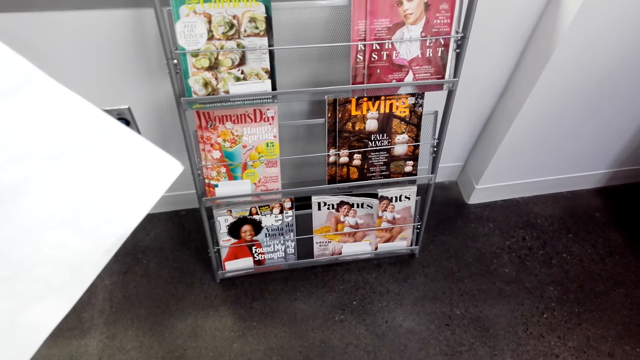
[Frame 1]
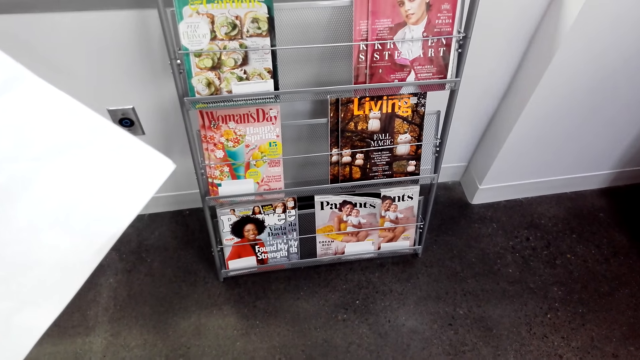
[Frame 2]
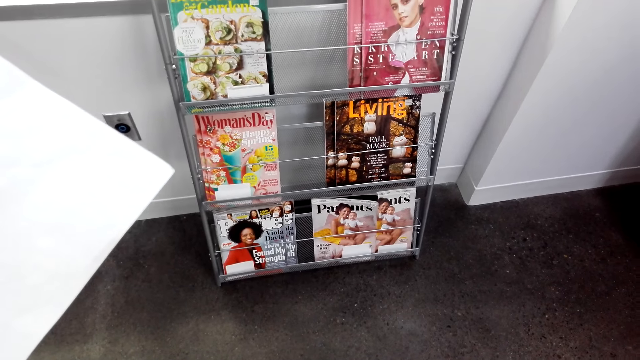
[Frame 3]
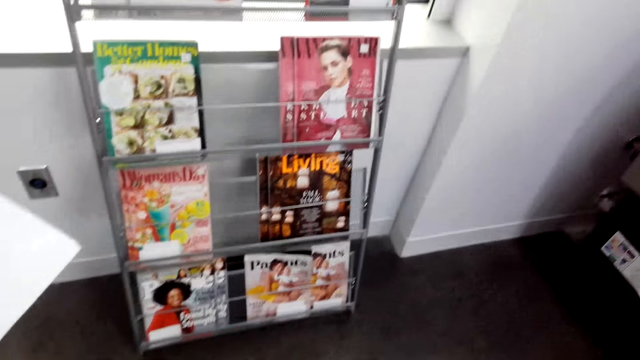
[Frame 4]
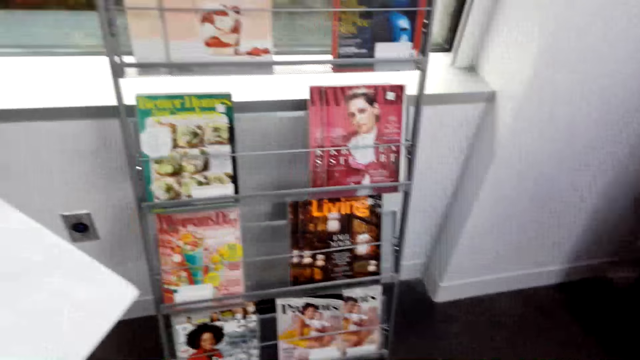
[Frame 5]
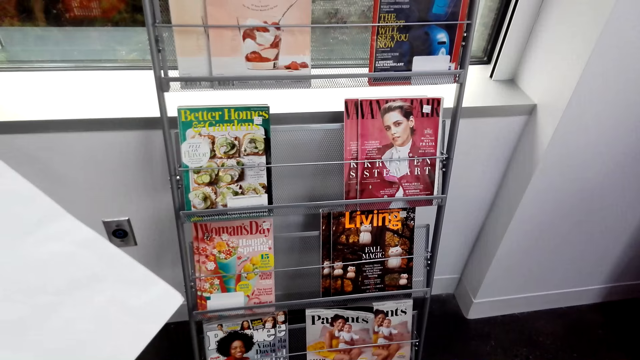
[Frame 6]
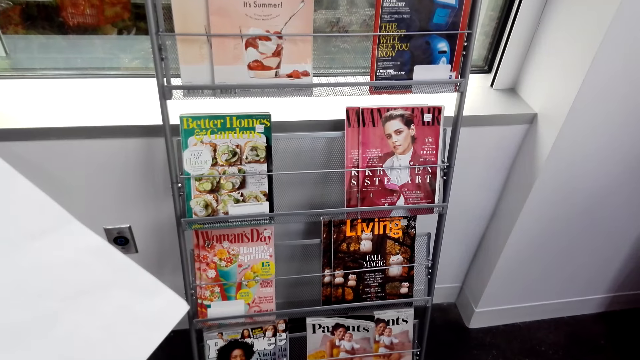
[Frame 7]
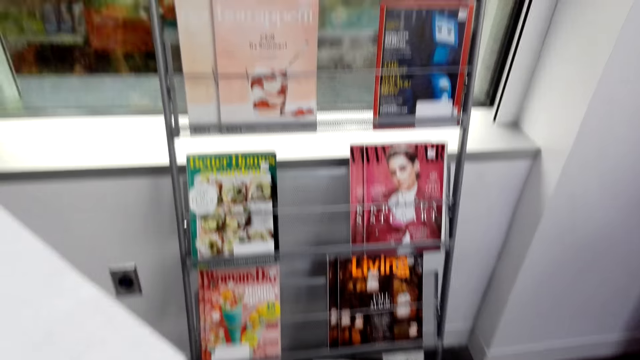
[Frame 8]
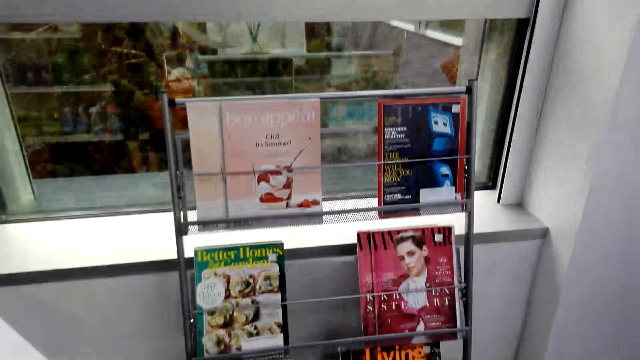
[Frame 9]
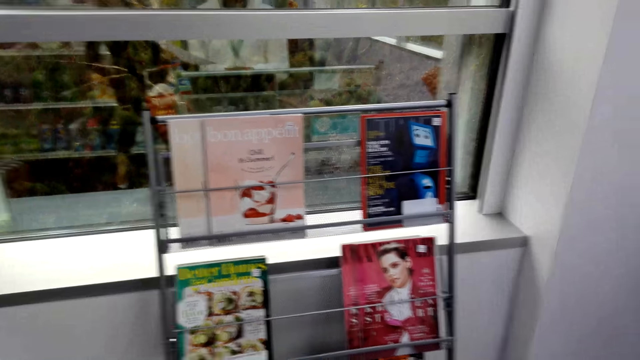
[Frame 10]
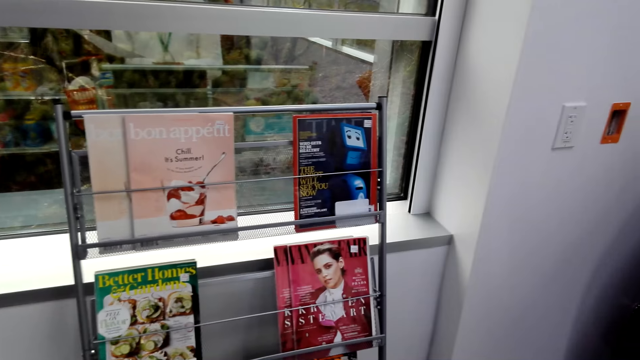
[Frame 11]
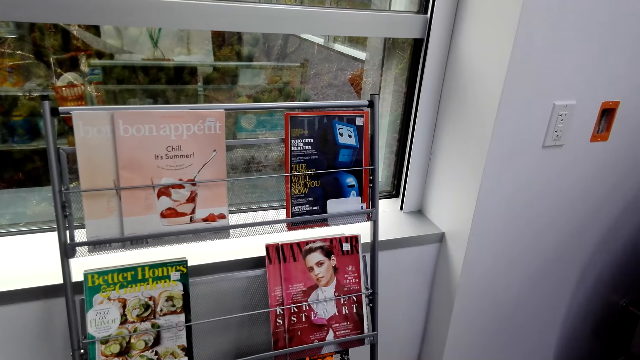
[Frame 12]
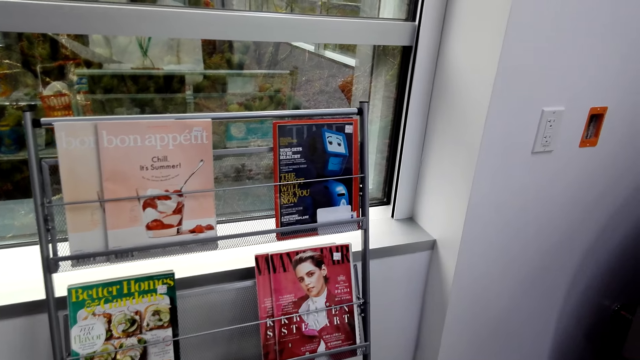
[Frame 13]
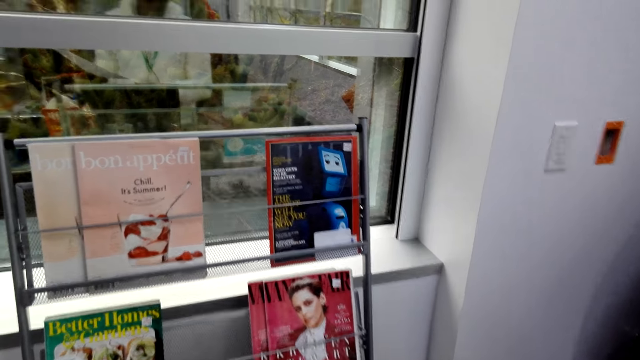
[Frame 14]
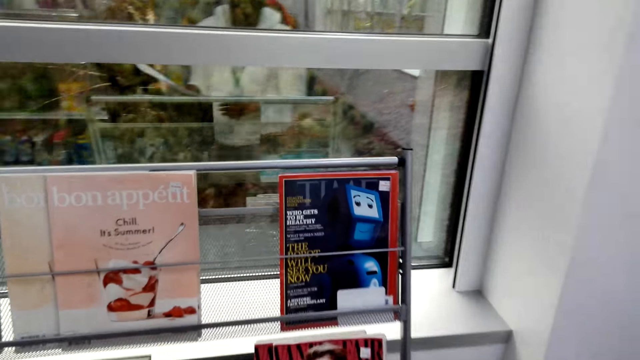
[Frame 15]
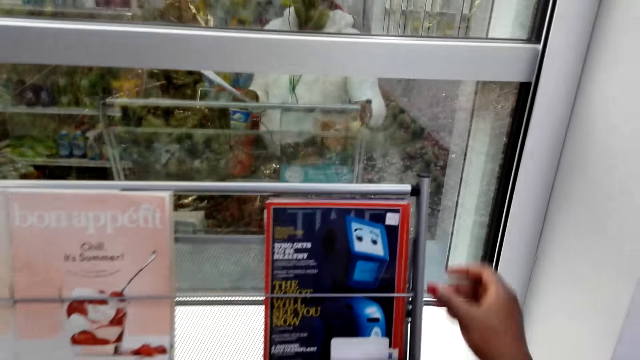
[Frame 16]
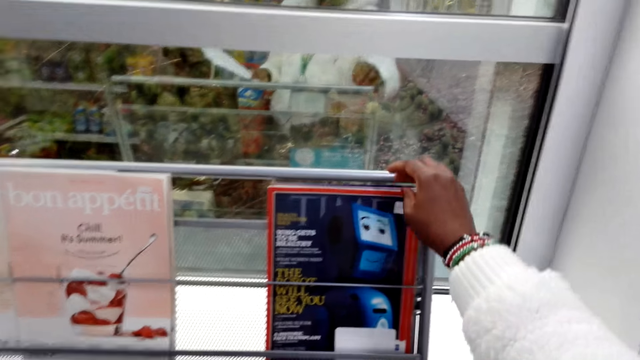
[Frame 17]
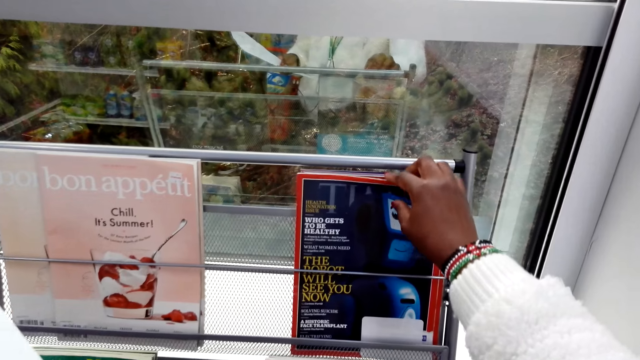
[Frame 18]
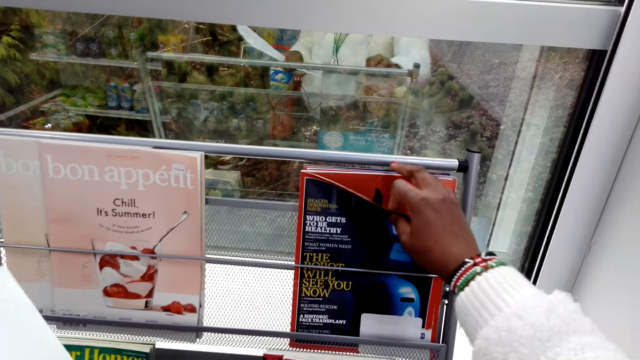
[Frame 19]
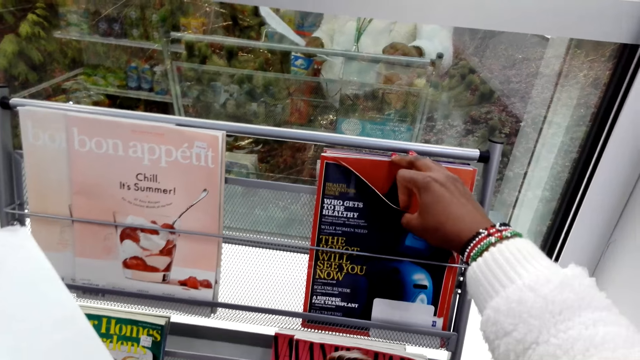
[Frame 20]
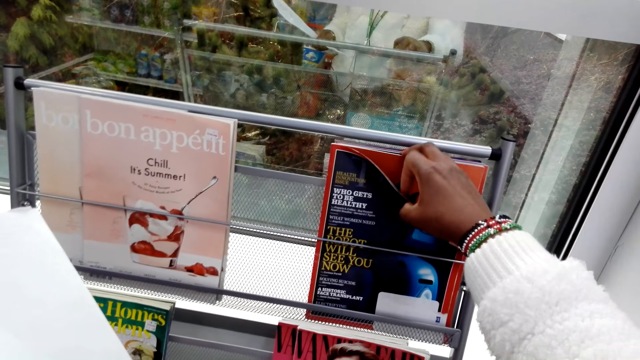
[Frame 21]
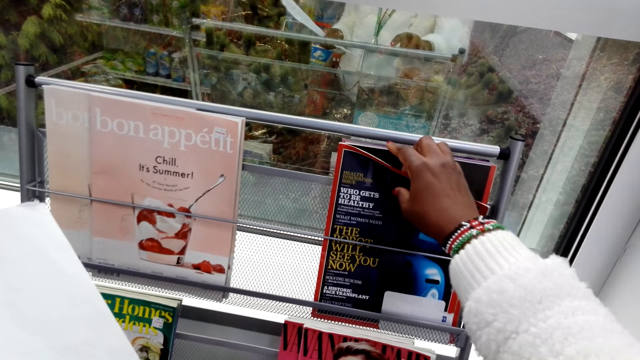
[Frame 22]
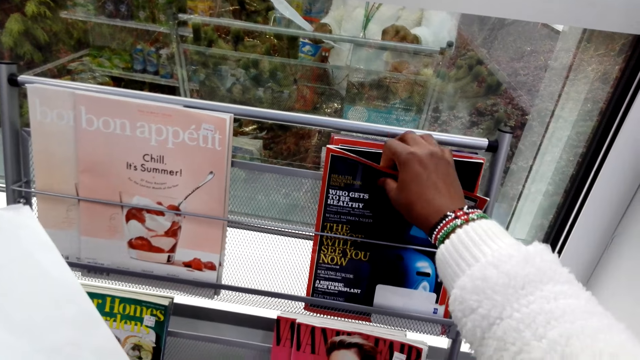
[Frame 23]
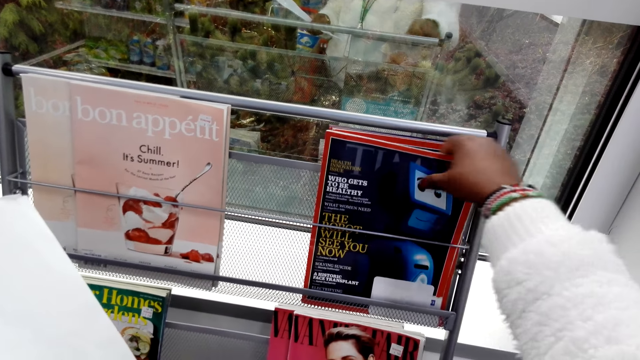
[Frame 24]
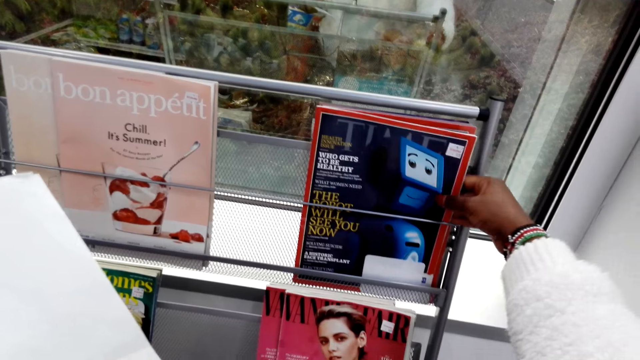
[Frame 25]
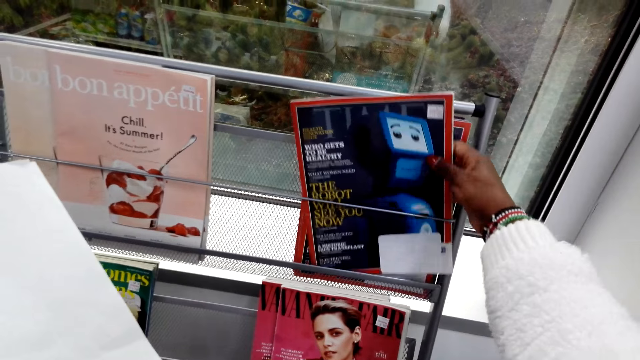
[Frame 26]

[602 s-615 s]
The camera wearer looks around. They hold the magazine and pick up the magazine.

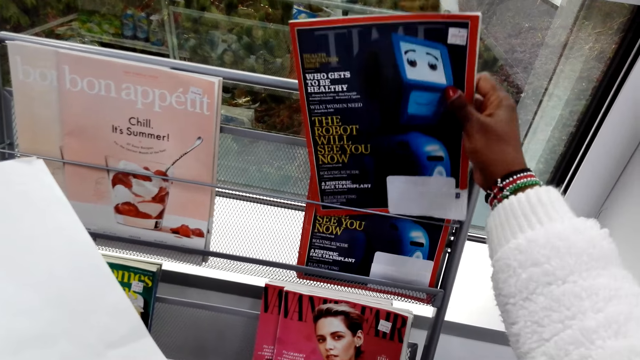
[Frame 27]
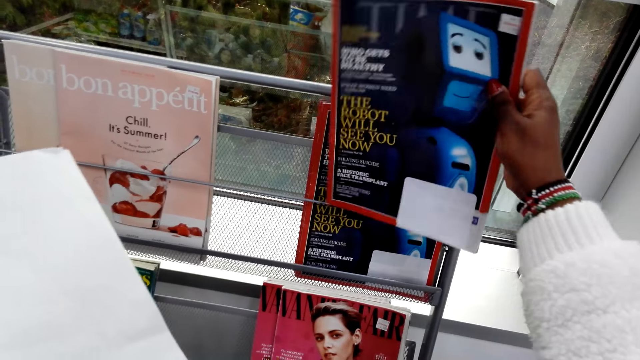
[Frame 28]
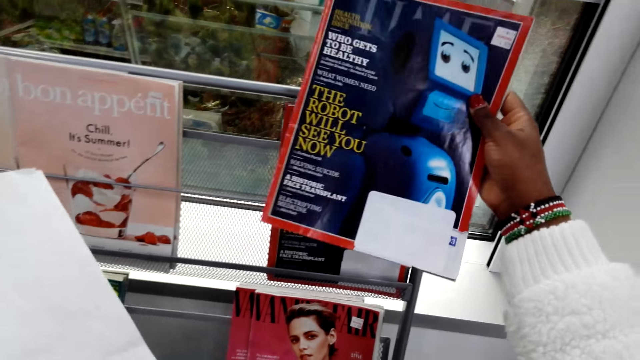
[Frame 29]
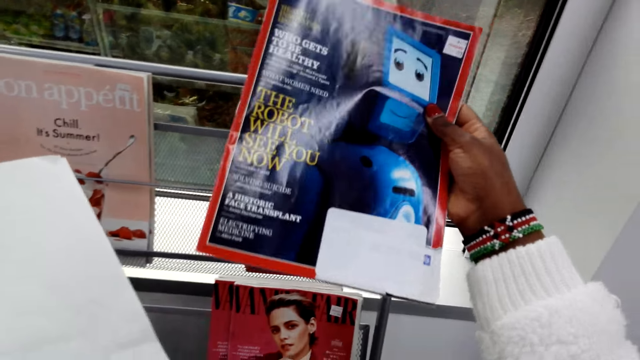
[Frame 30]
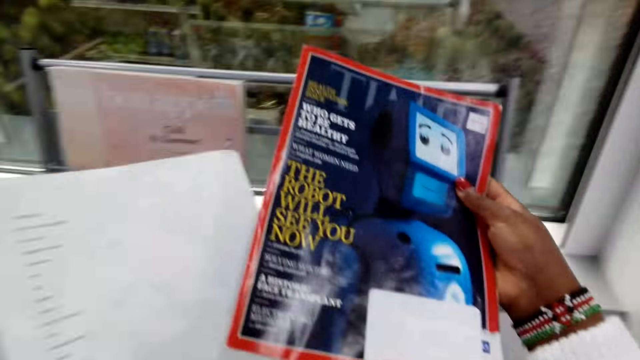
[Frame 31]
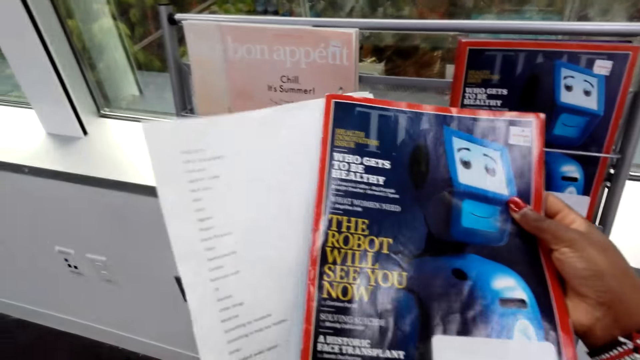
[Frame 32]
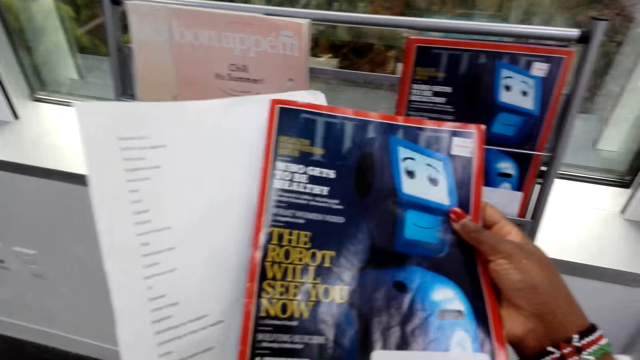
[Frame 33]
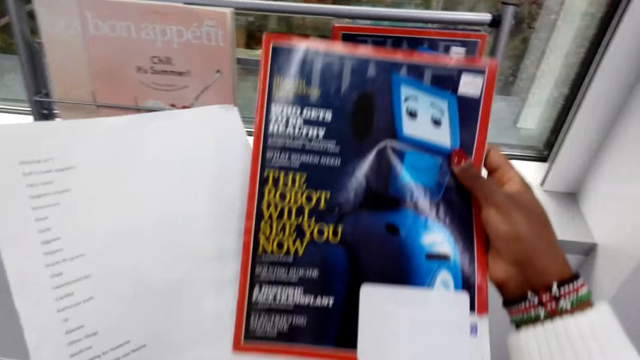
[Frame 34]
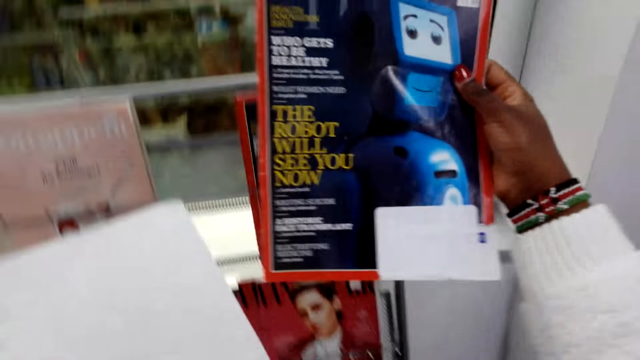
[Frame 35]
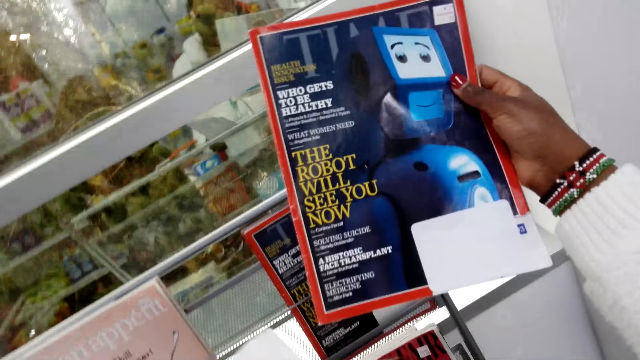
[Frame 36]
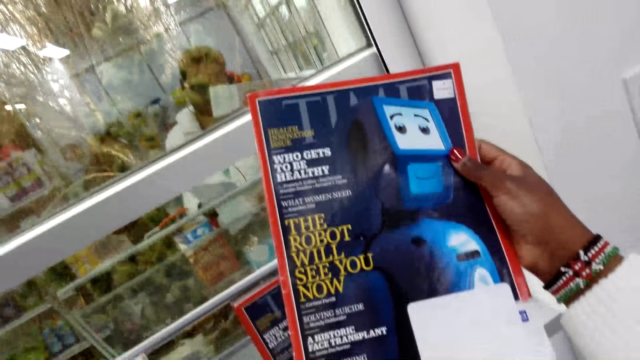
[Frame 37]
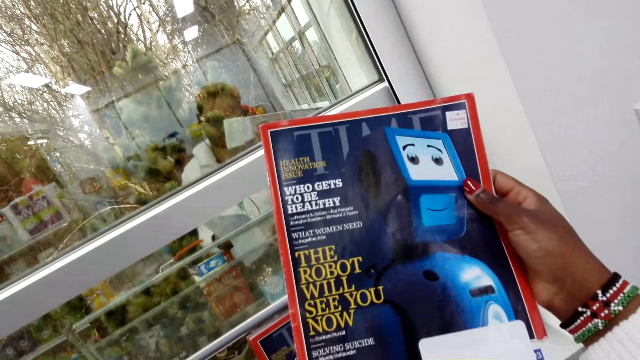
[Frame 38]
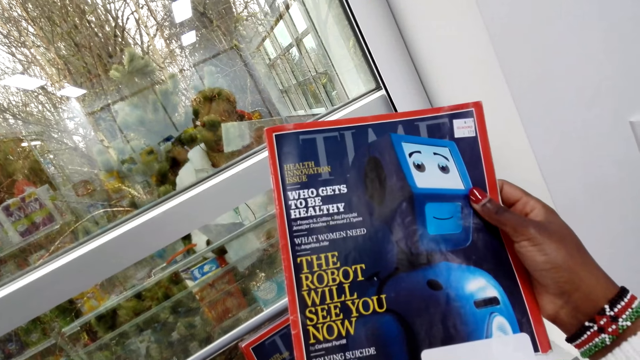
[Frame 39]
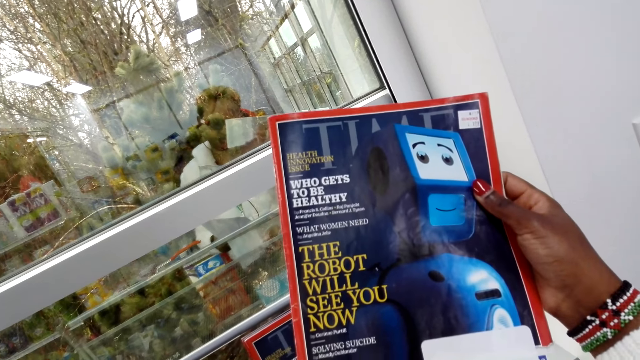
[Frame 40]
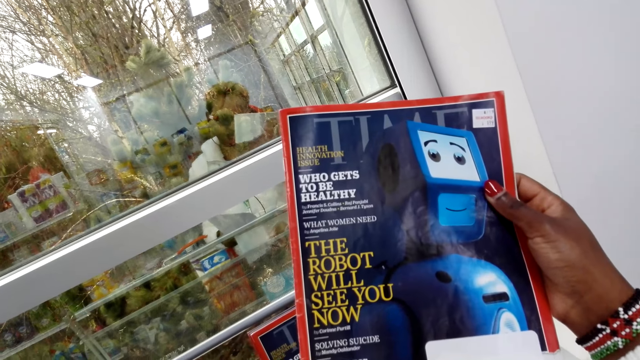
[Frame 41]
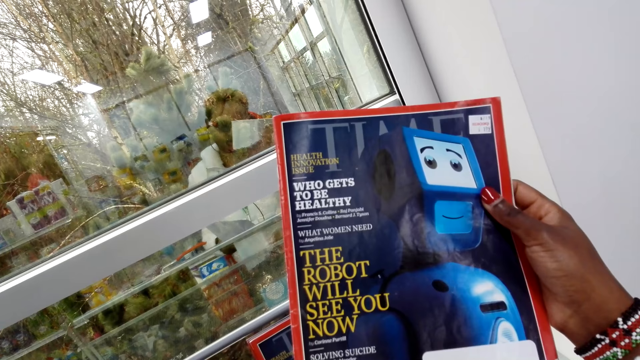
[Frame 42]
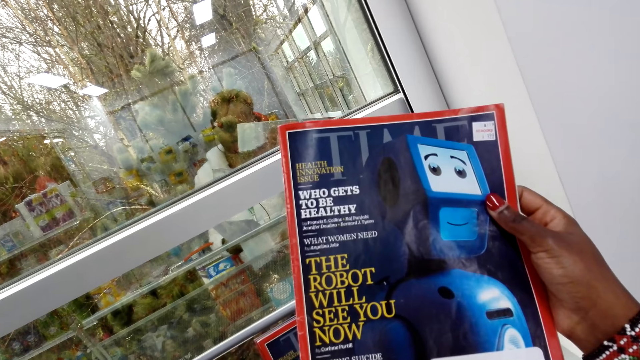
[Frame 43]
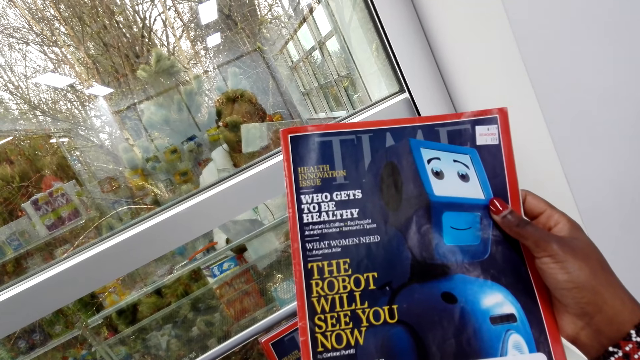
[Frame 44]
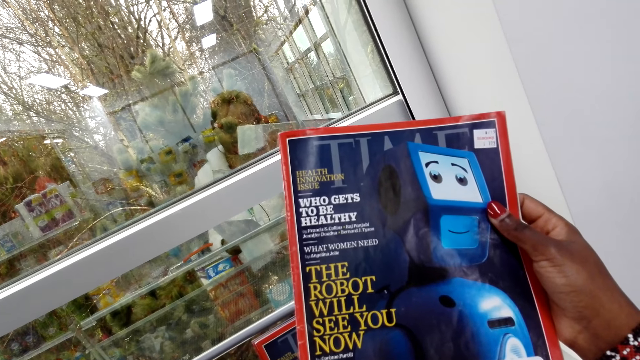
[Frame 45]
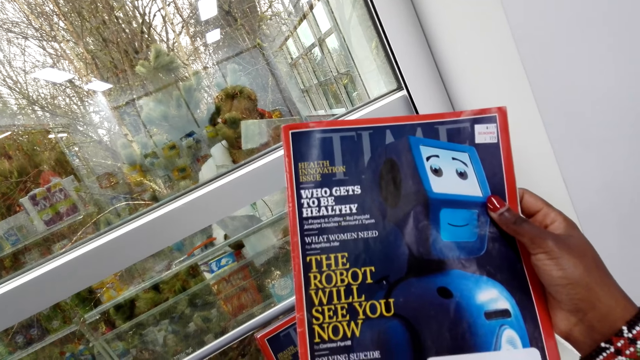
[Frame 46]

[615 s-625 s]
The camera wearer looks at the magazine. They lift the magazine.
